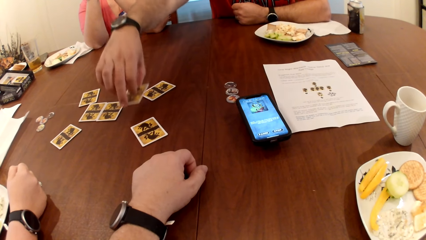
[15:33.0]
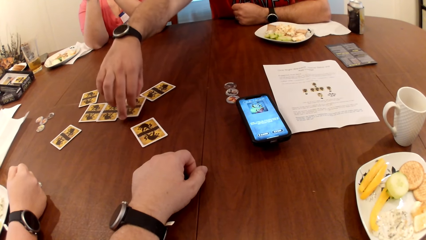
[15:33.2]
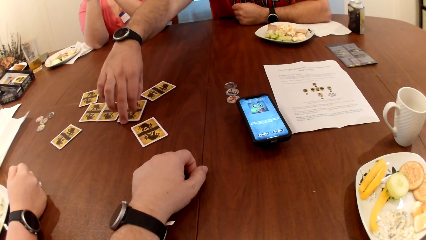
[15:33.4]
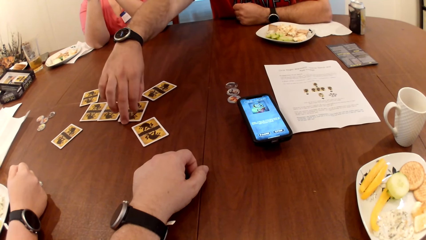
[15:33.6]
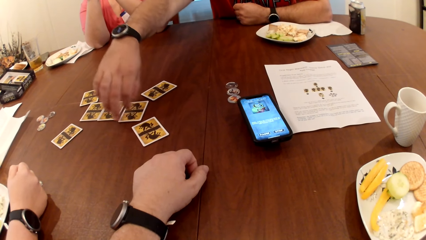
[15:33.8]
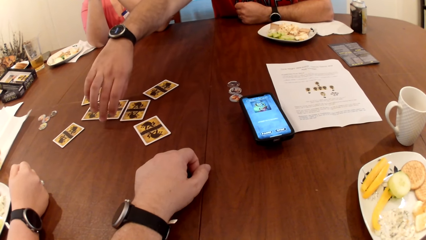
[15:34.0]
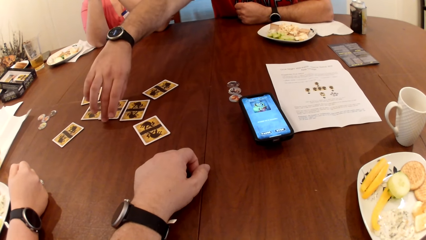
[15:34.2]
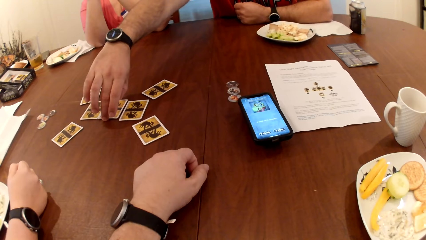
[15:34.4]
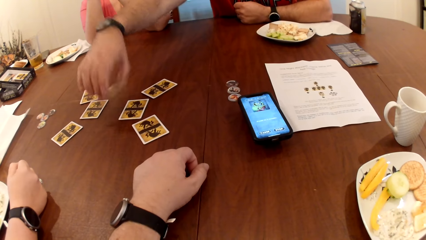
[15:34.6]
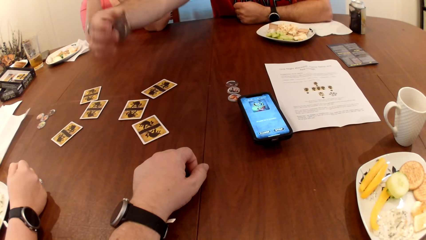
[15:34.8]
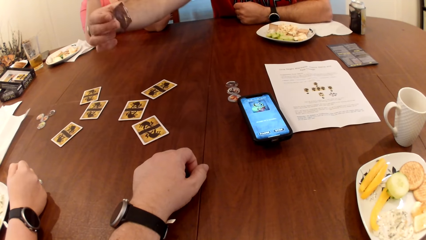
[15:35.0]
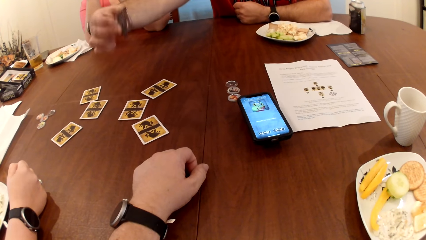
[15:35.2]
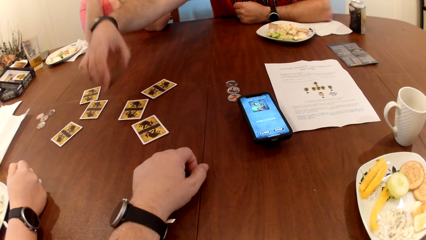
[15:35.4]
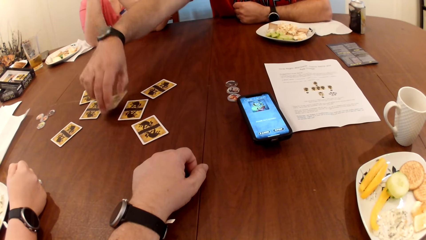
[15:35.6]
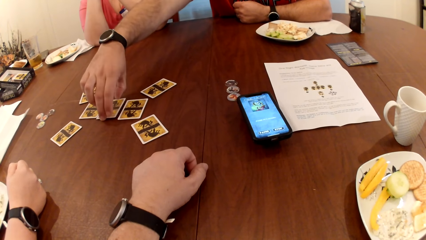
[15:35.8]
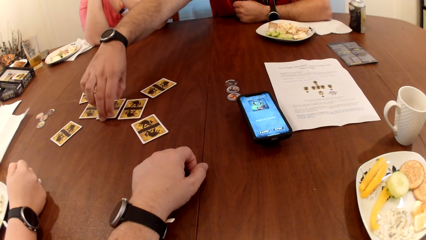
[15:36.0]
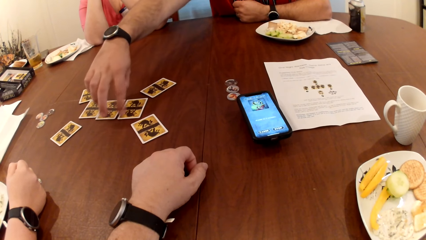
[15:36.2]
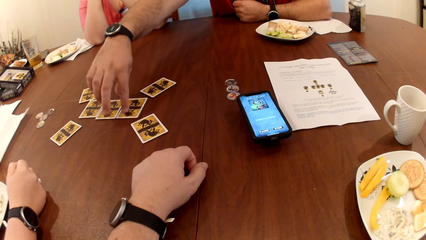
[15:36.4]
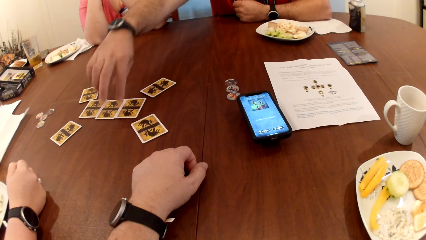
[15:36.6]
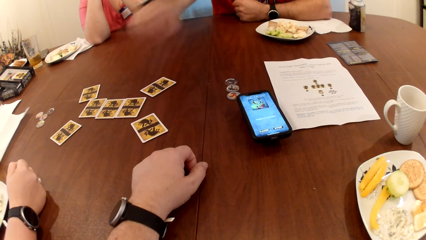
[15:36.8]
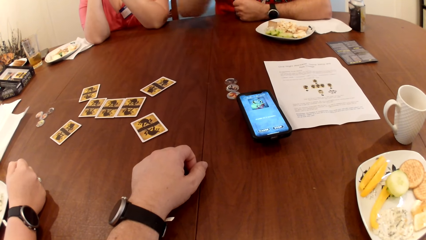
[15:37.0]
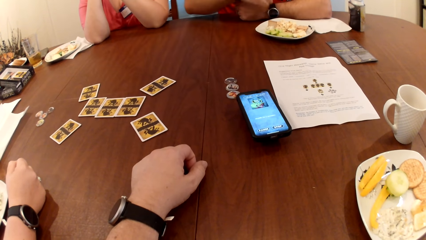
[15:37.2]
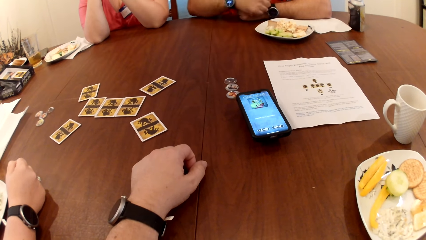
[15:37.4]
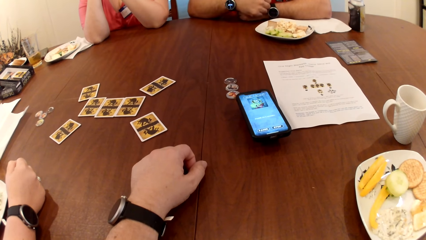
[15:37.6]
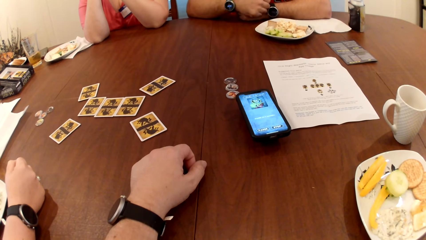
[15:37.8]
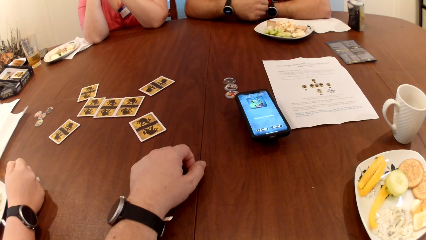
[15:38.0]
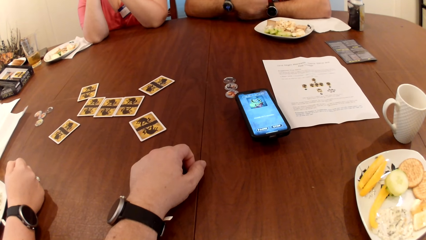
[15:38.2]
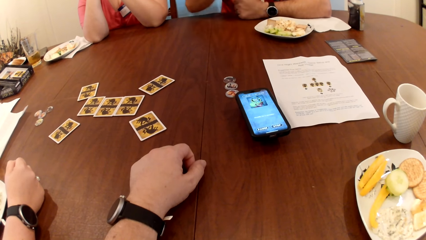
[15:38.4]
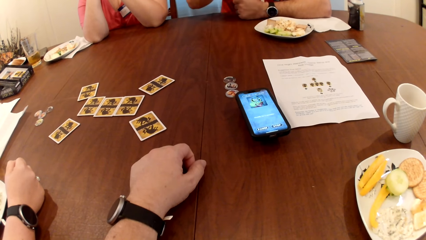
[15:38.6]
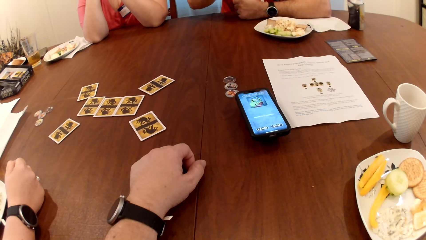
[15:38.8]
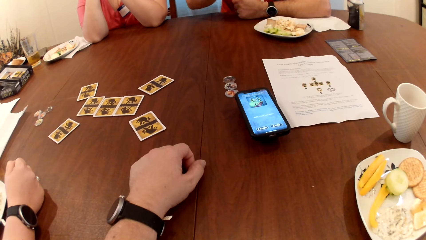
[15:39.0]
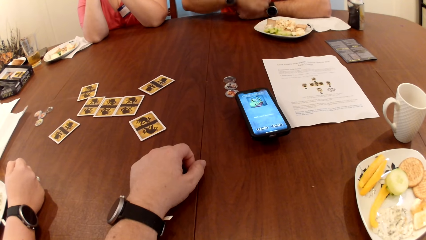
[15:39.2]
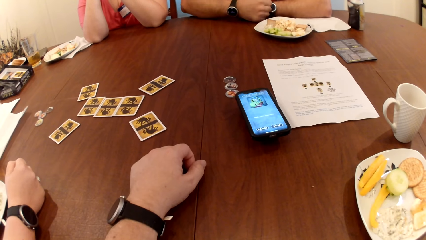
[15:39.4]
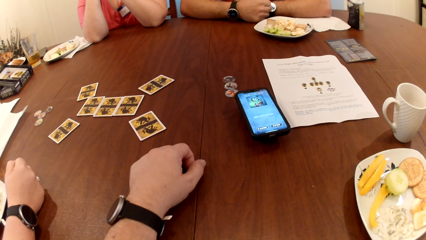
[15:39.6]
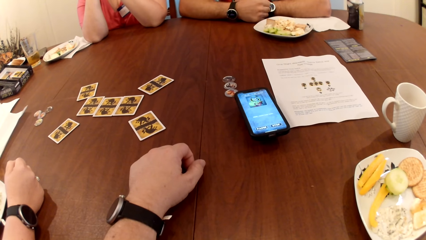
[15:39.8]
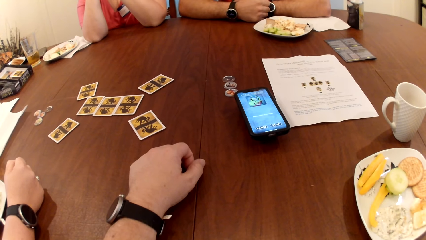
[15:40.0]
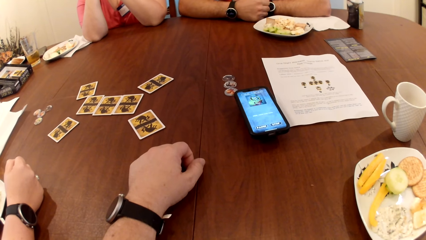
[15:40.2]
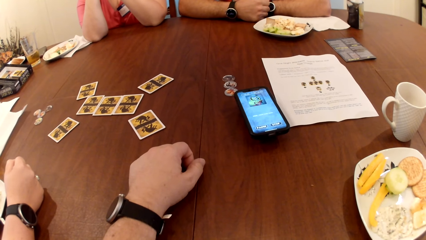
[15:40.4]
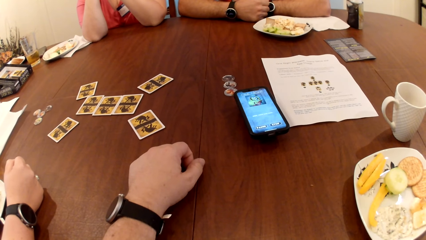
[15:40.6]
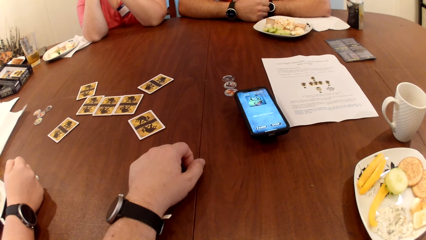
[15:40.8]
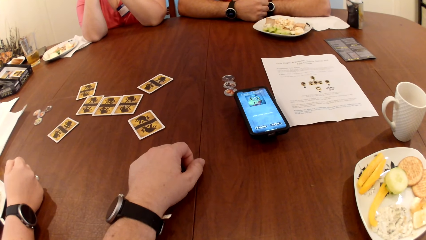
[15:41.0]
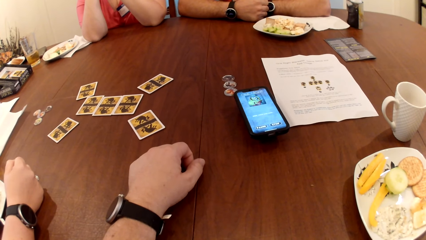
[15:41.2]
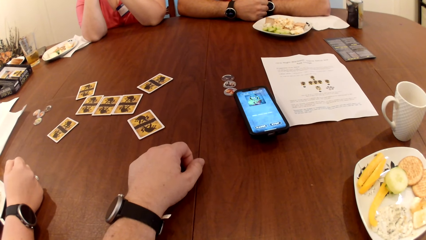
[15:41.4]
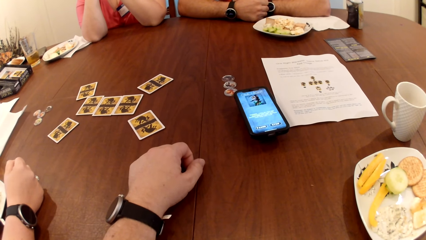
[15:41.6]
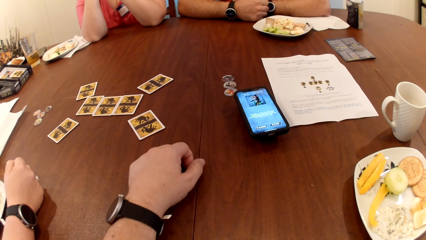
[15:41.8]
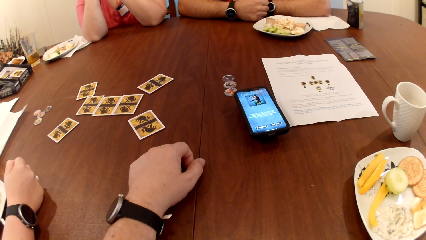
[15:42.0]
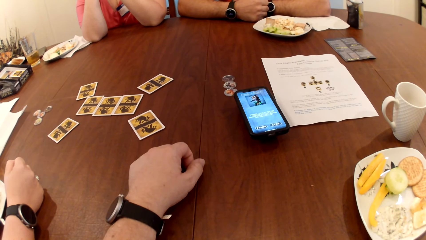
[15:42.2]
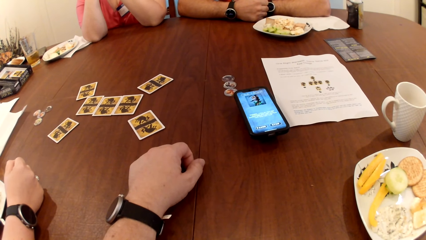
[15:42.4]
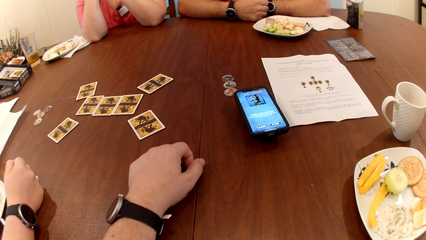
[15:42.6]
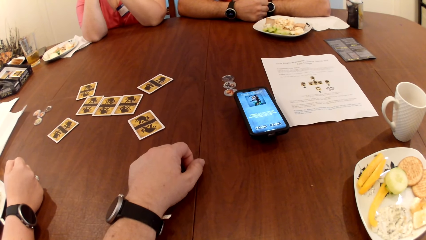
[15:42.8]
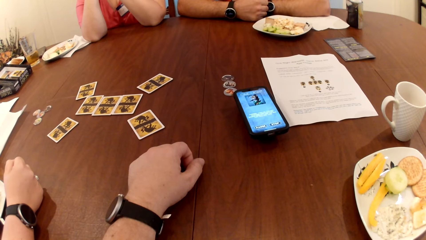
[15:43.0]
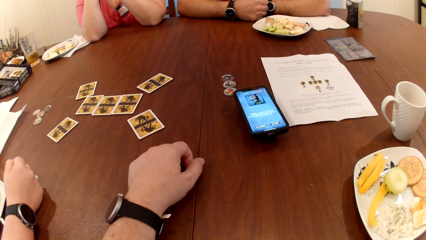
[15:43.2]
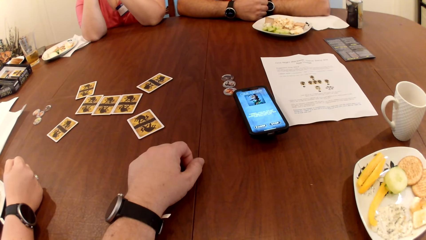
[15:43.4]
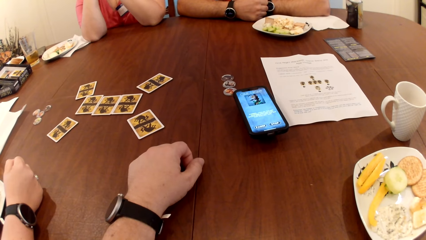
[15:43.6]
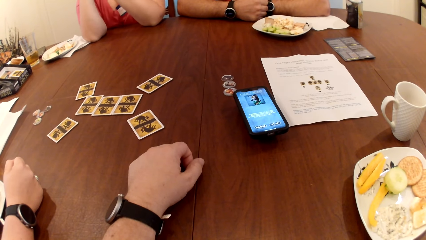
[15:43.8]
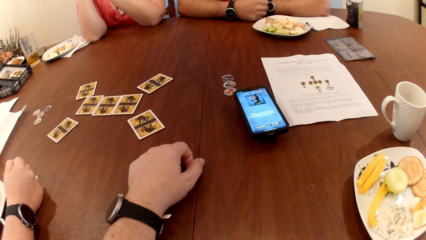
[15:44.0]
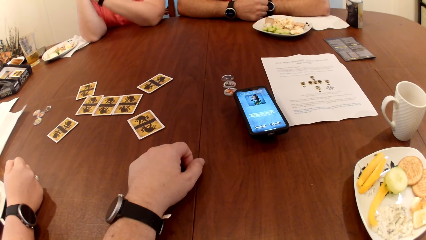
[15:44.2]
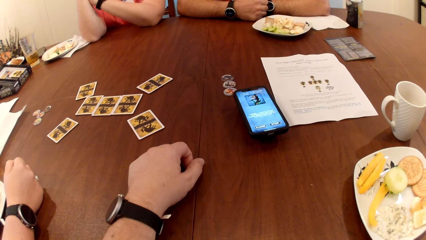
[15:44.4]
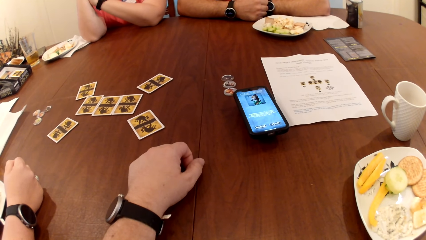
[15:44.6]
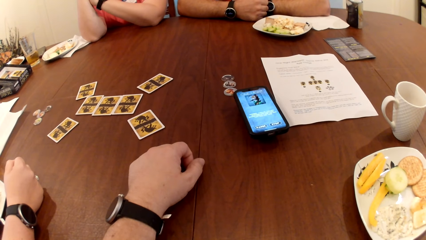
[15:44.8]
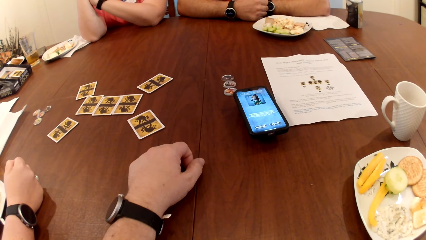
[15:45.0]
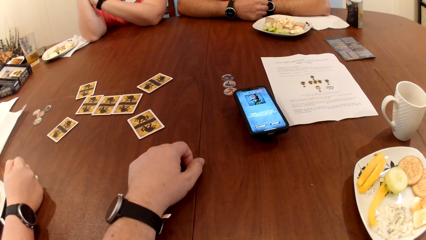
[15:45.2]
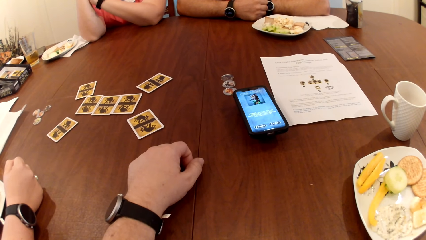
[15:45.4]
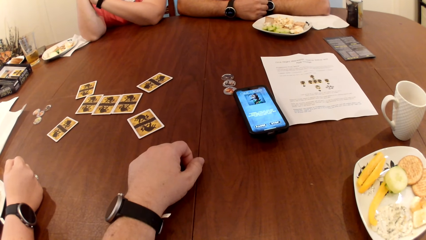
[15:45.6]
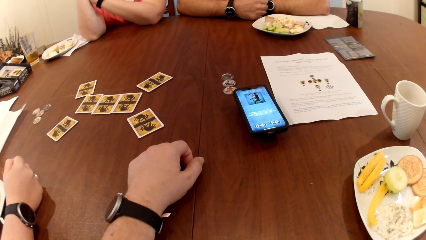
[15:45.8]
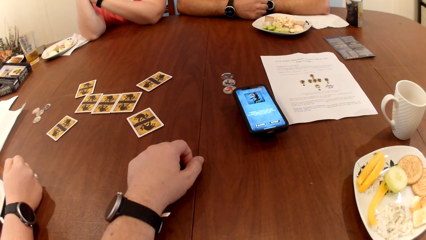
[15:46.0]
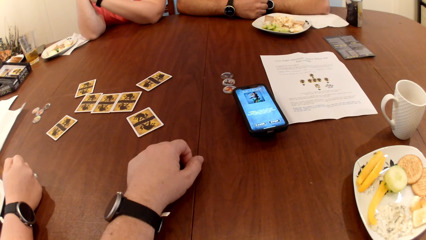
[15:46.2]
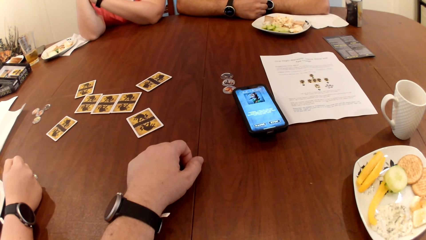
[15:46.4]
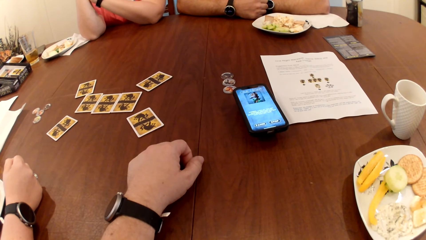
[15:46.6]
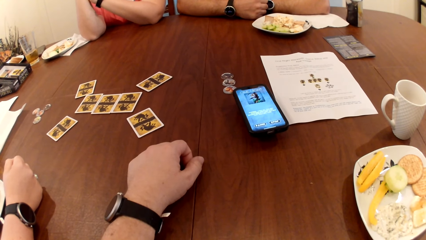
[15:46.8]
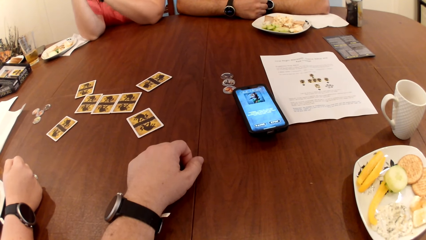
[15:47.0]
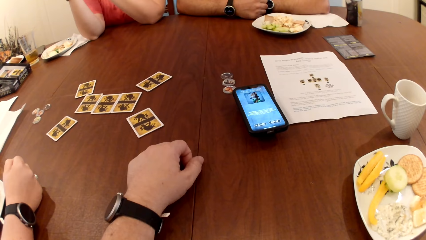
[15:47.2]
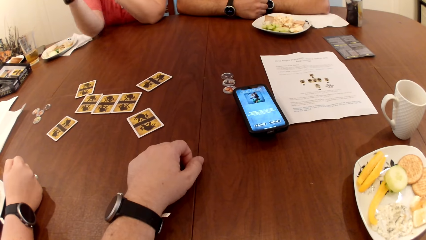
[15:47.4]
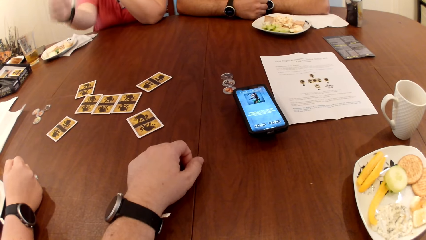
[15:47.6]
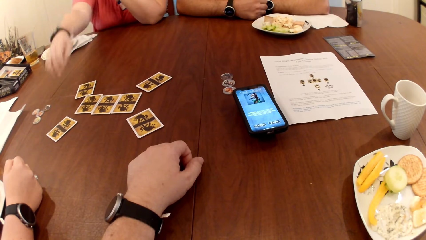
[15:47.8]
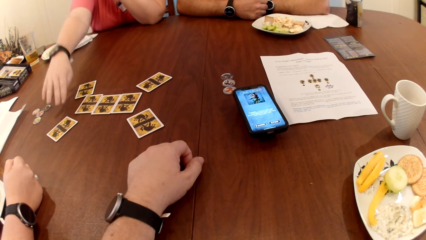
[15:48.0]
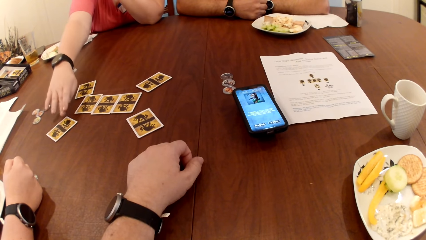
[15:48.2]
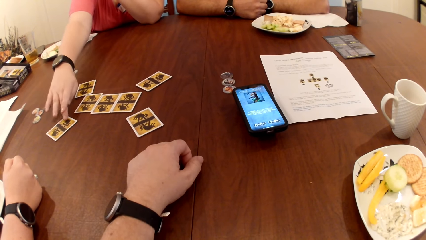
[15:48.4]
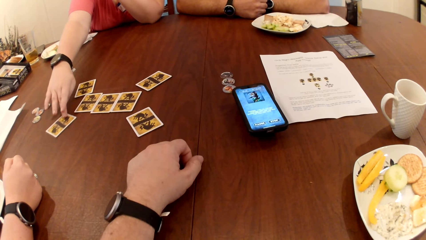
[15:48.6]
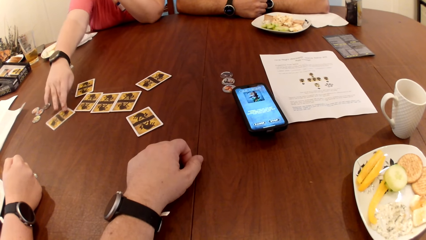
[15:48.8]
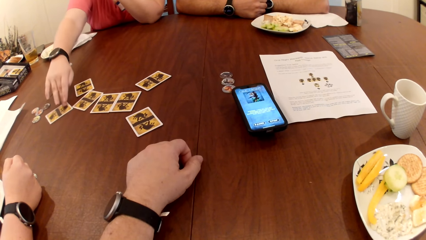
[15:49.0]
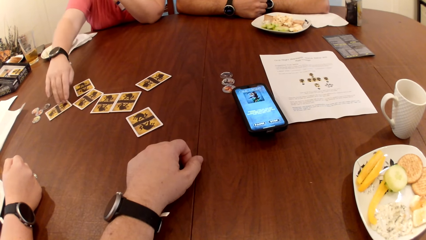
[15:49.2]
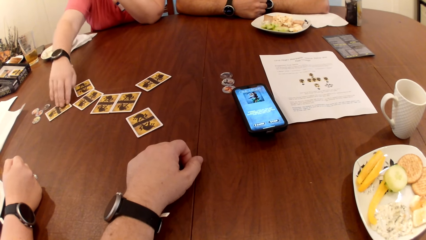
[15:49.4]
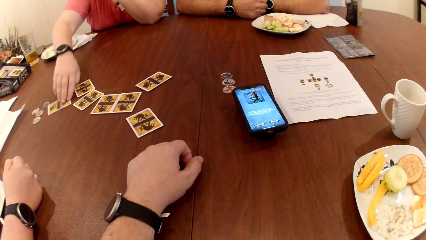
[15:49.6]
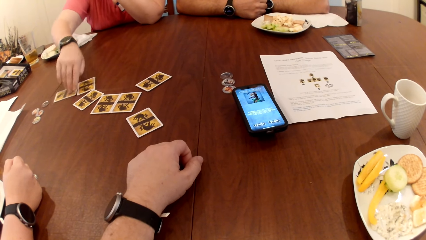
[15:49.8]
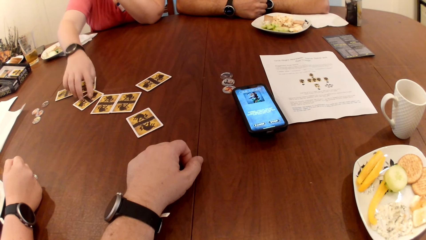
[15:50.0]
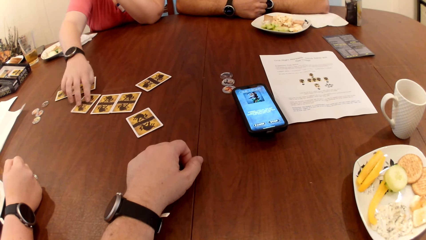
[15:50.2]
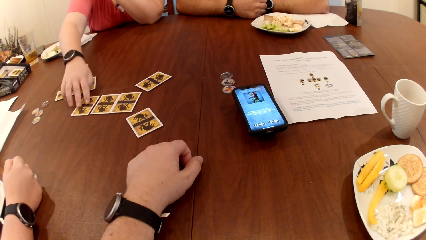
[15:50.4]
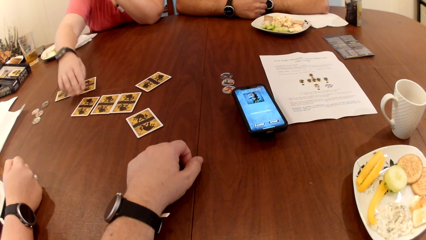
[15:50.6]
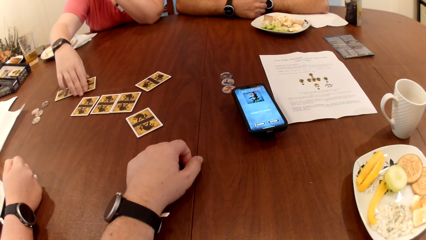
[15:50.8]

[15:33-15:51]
The man drops the card on the table with his right hand, picks up the card on the table with his right hand, and drops the card on the table with his right hand. A woman moves the card on the table with her right hand.
